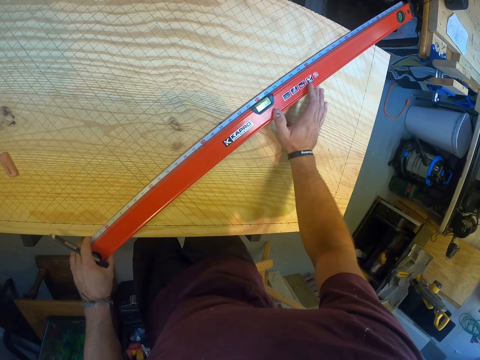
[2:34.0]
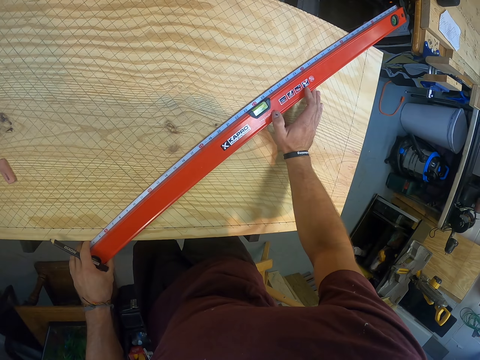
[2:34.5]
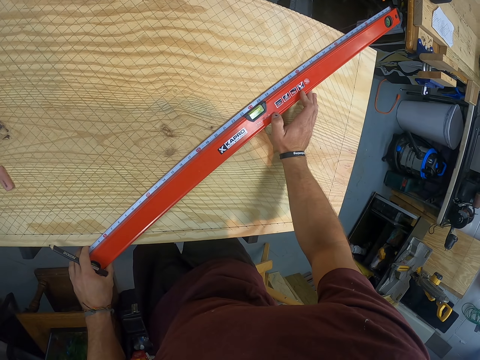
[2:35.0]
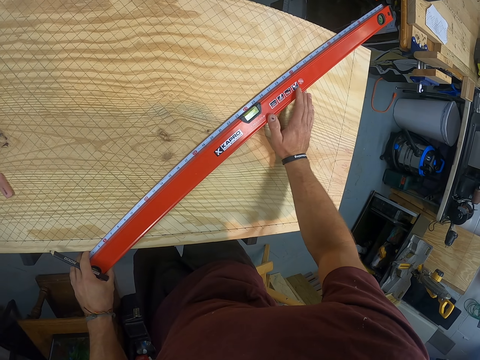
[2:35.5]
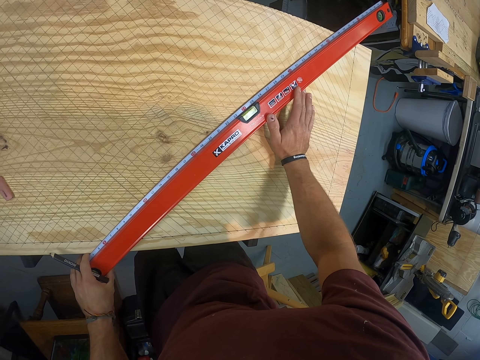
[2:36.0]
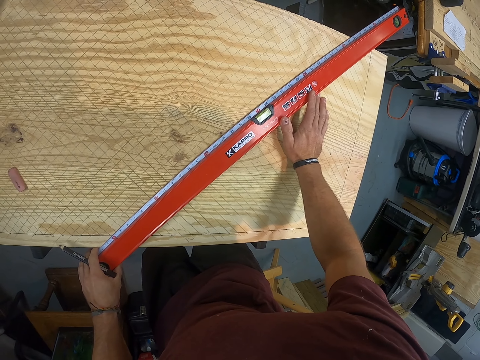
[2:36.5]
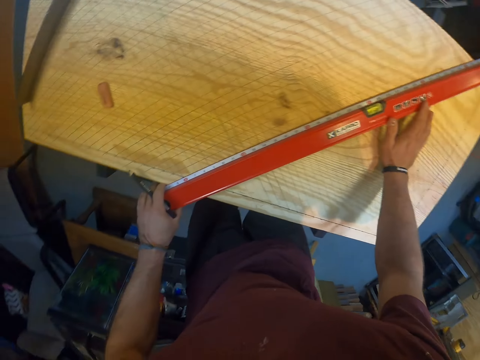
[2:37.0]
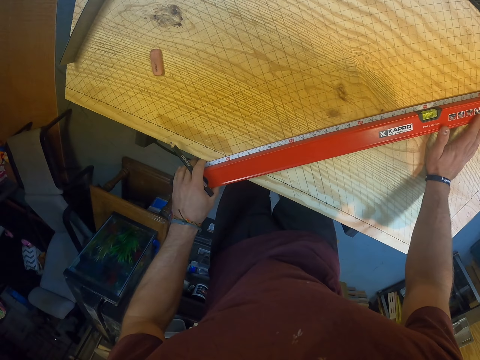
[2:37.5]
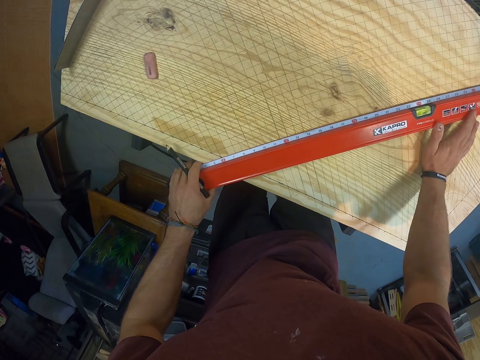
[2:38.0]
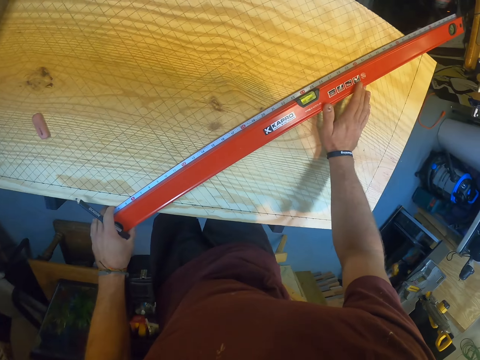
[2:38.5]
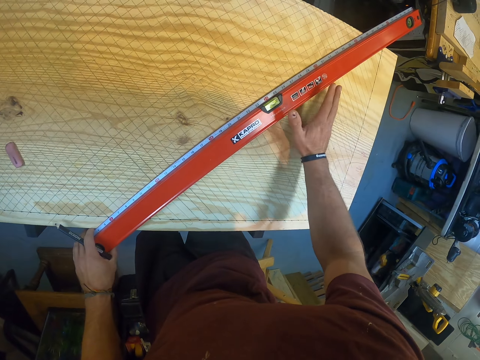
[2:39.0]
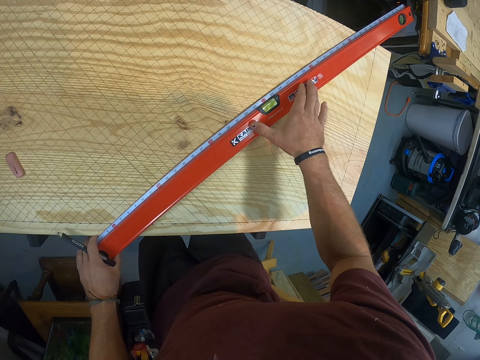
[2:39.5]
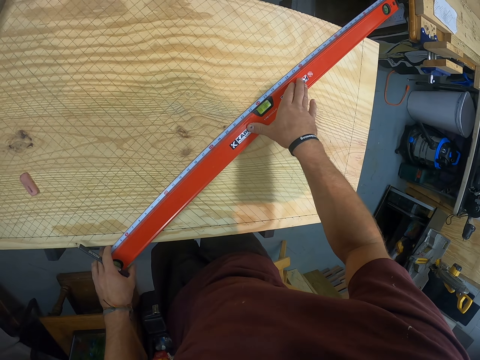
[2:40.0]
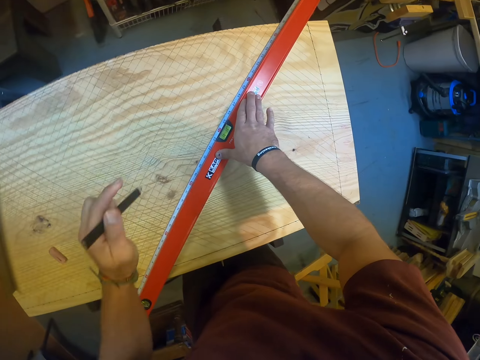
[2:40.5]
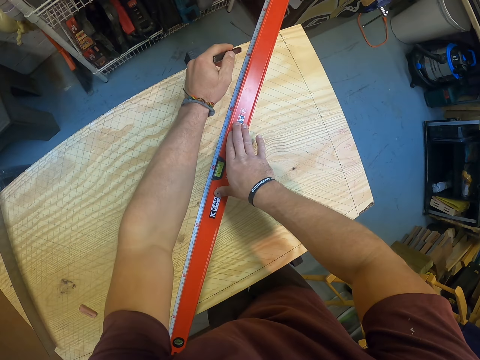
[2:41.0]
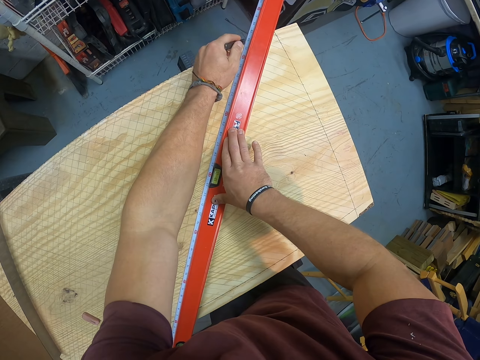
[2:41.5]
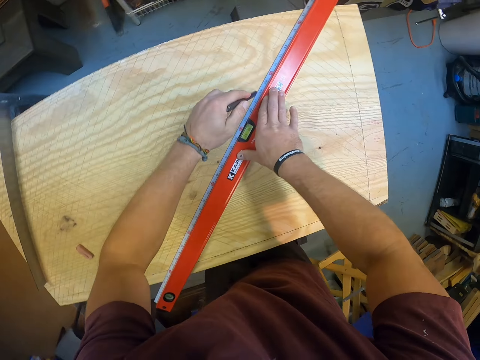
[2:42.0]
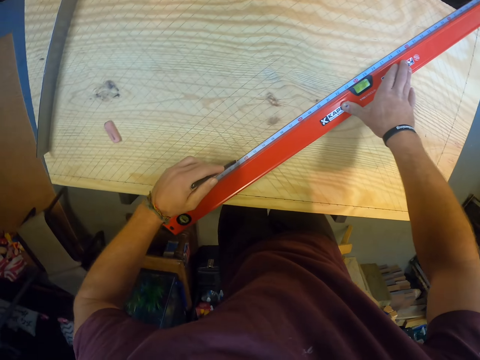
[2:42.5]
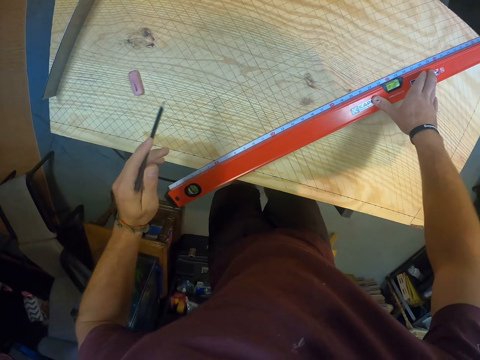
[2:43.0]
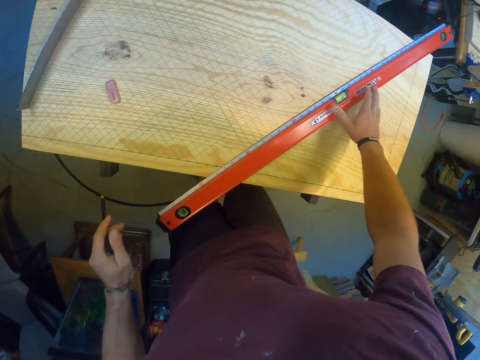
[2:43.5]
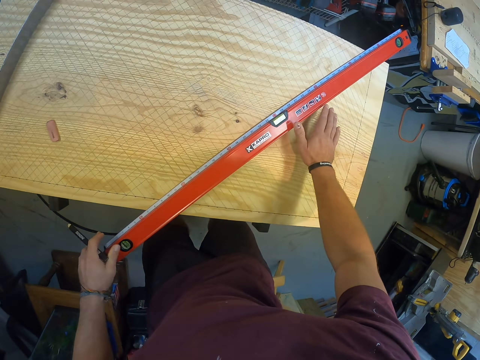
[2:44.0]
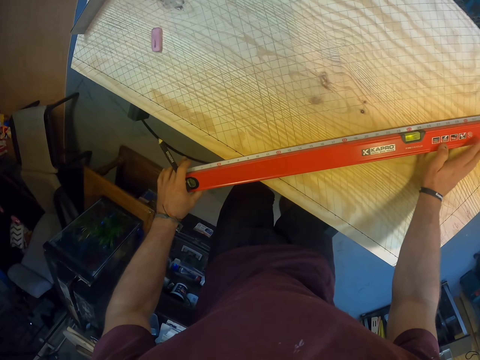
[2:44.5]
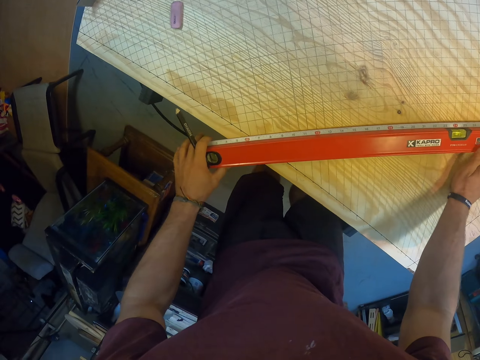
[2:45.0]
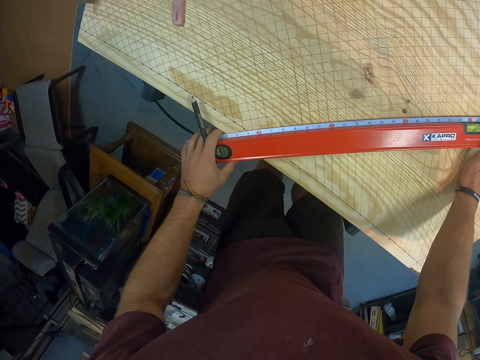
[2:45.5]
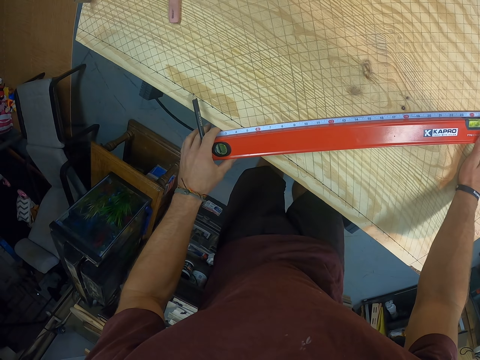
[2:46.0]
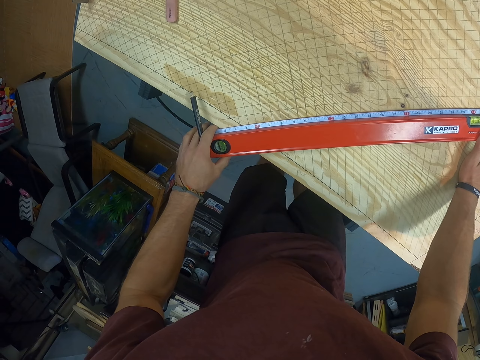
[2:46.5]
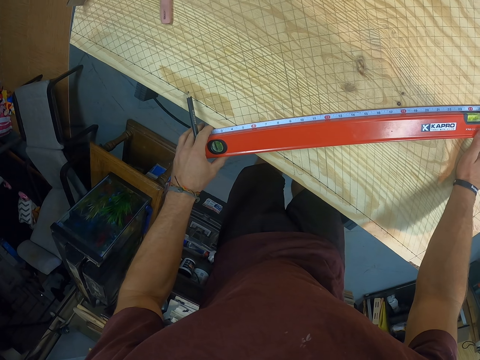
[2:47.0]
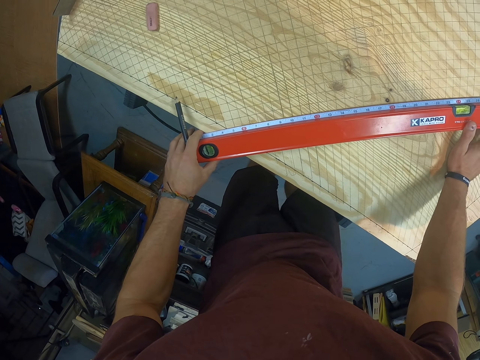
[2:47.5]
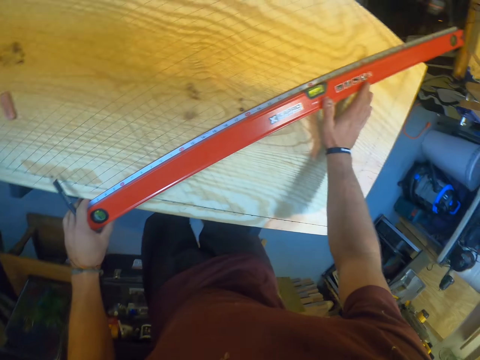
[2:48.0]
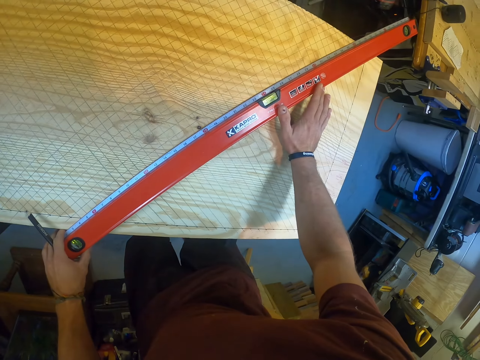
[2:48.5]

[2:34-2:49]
The camera wearer draws a line on the plywood with the pencil in his left hand. He adjusts the spirit-level measuring ruler on the plywood with his hands. He measures.

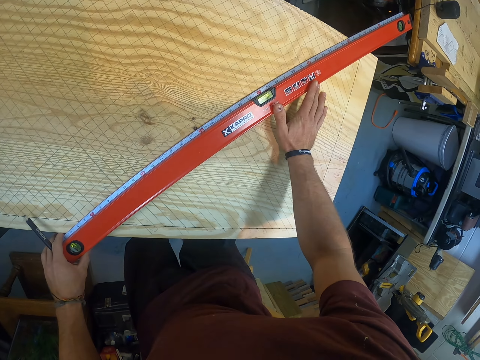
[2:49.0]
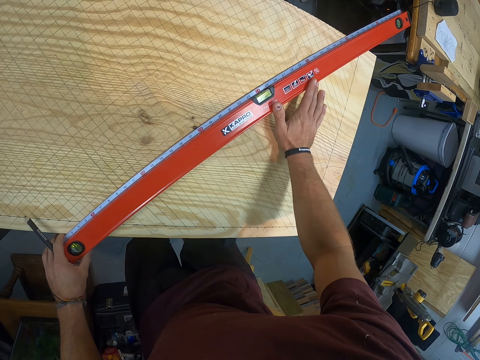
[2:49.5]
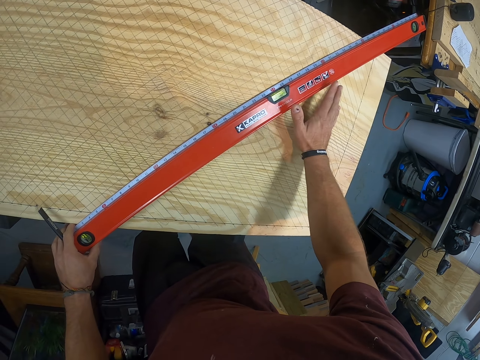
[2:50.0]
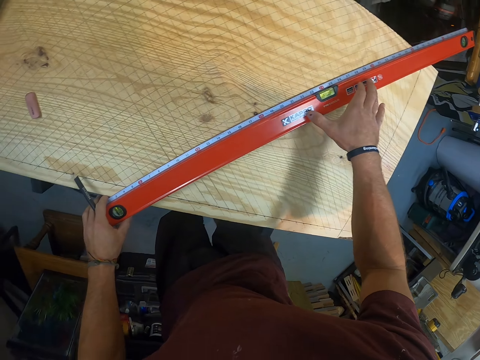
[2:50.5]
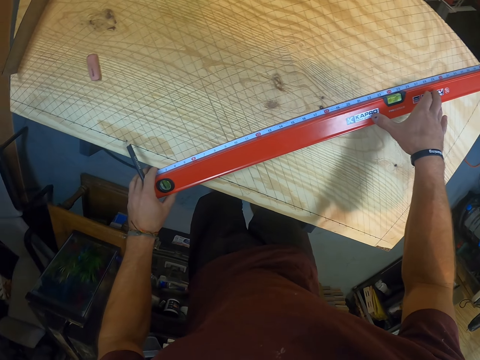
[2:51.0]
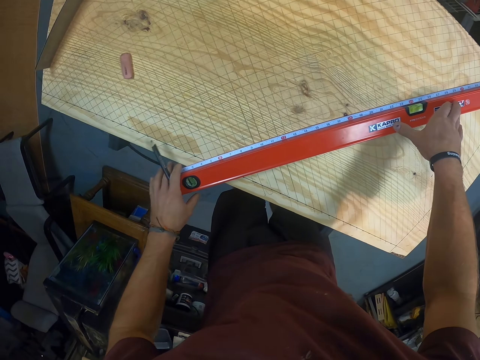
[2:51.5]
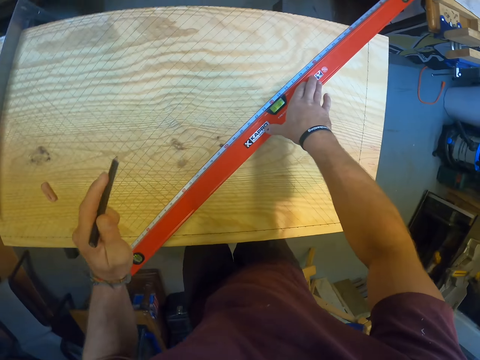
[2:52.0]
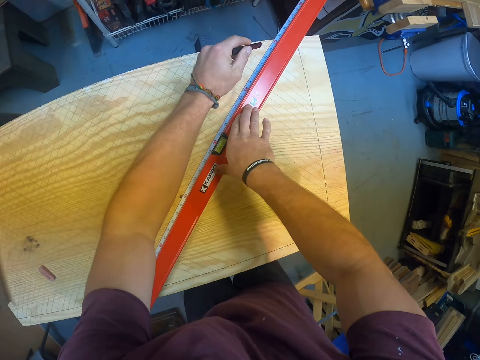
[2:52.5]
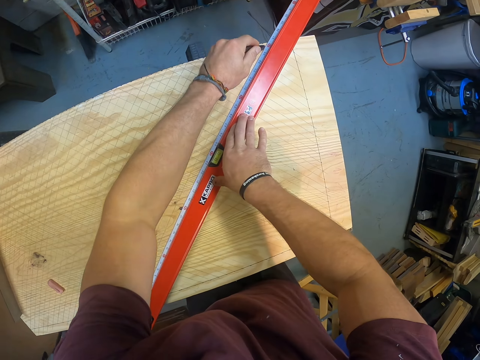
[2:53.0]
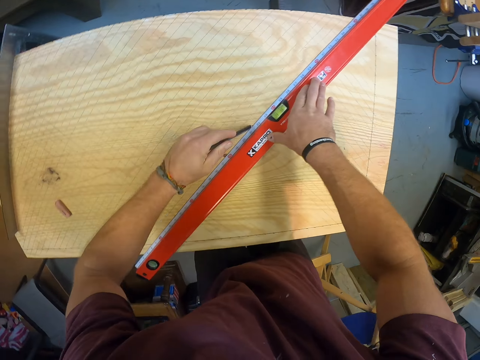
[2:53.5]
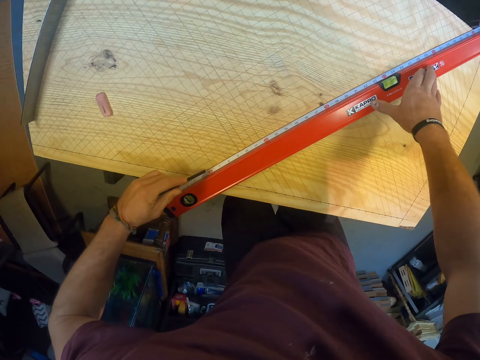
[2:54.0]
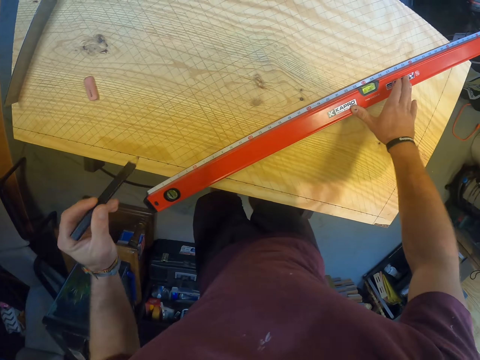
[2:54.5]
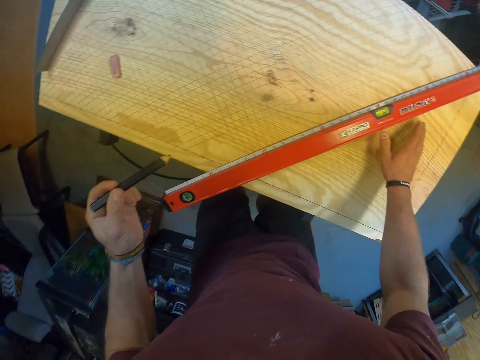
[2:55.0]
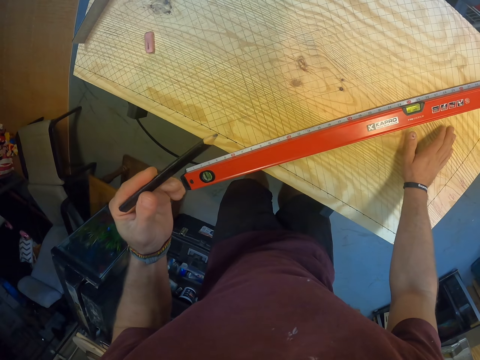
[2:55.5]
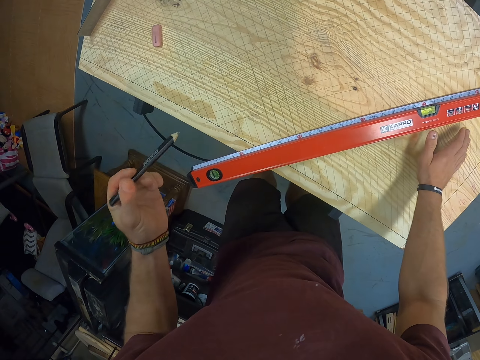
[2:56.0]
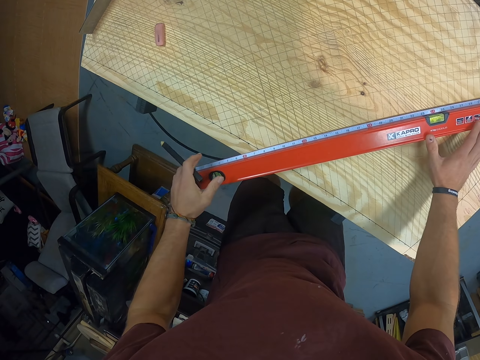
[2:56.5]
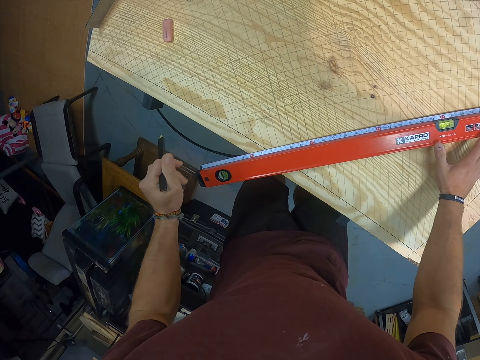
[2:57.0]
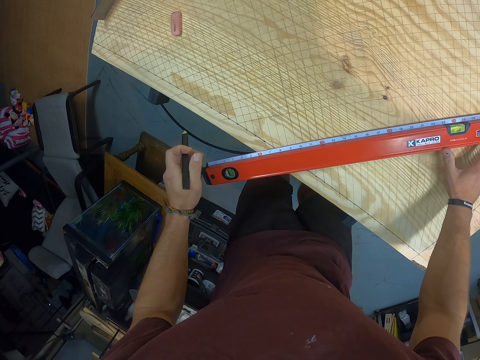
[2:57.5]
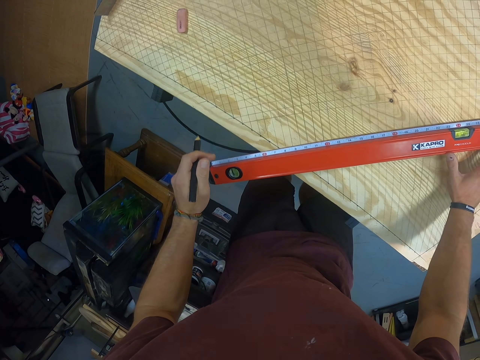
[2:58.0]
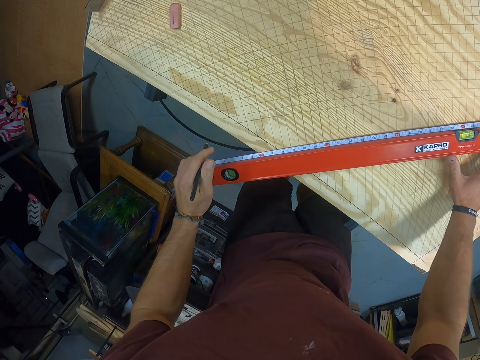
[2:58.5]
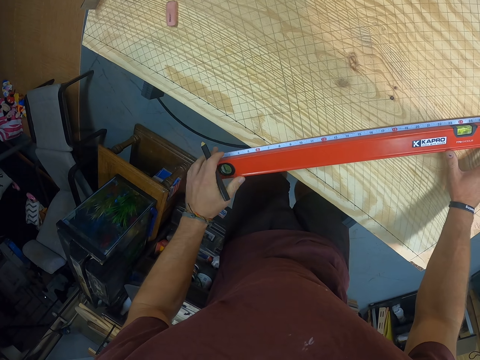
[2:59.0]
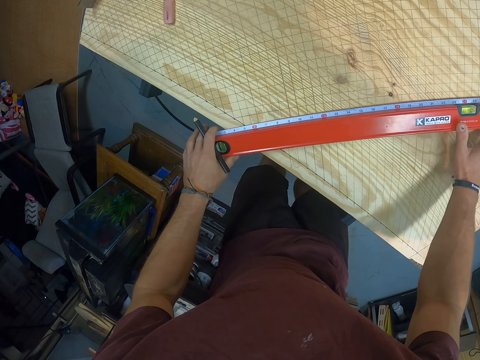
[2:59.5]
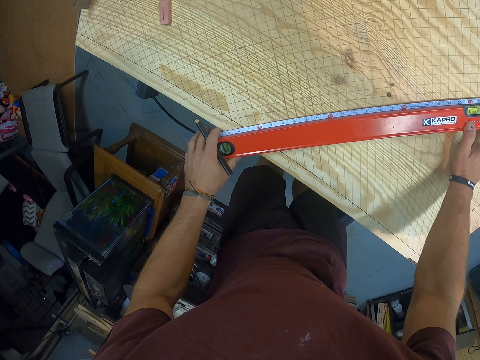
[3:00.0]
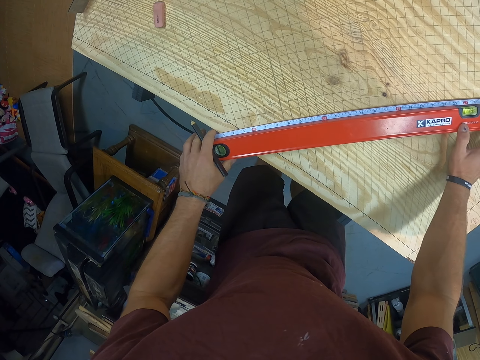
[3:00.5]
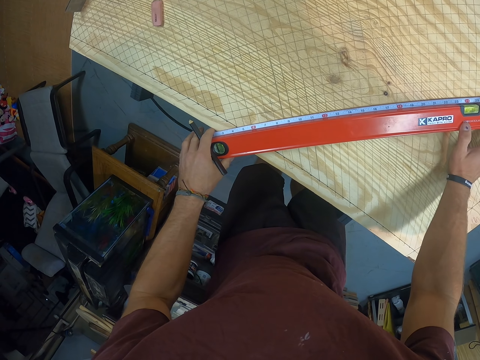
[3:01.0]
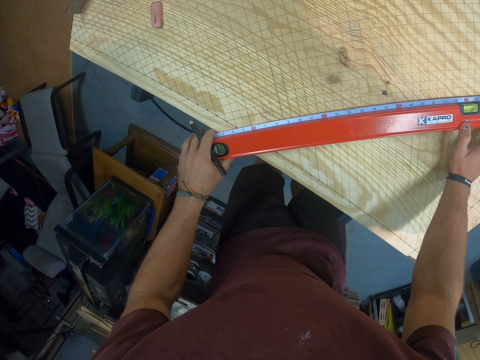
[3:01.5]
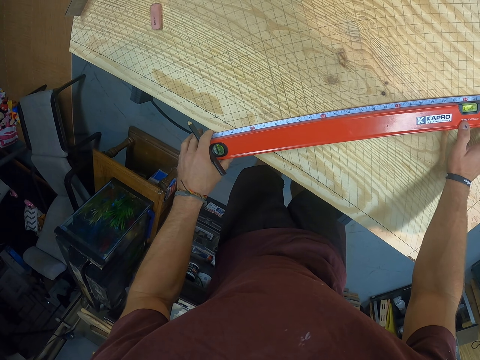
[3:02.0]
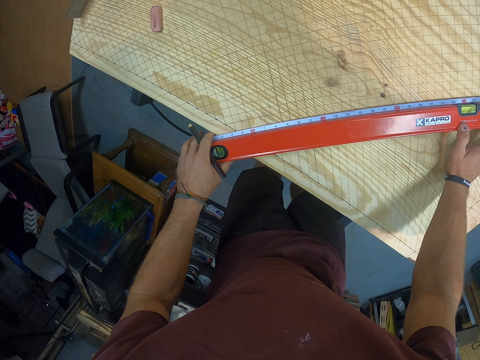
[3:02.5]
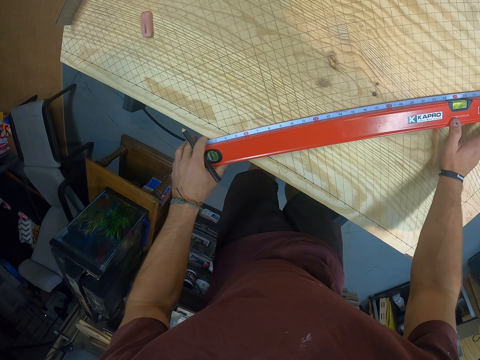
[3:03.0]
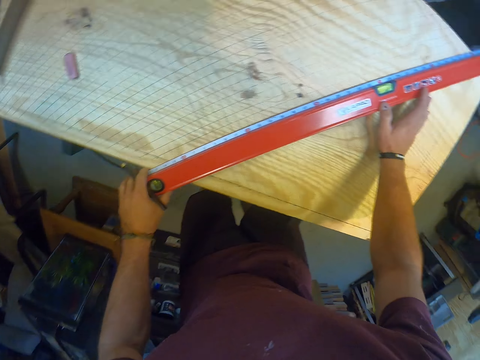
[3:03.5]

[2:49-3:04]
The camera wearer draws a line on the plywood with the pencil in his left hand. He measures. He adjusts the spirit-level measuring ruler on the plywood with his hands.
